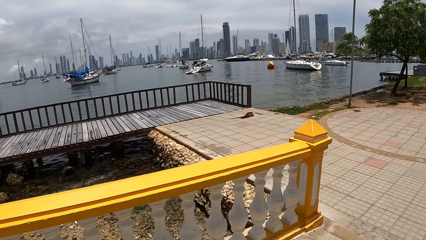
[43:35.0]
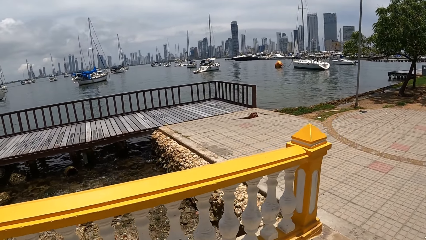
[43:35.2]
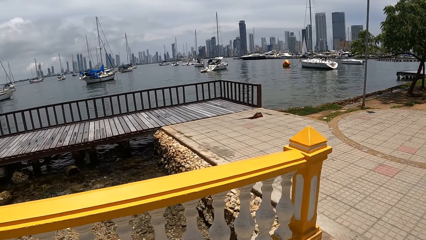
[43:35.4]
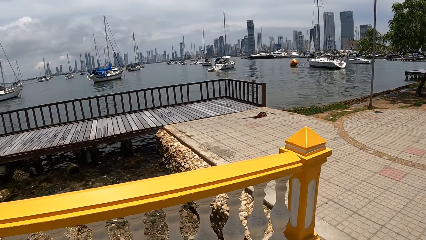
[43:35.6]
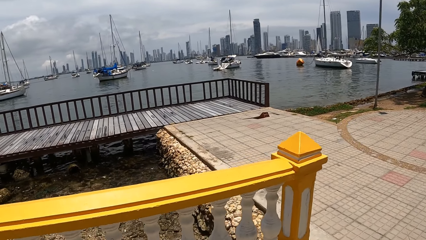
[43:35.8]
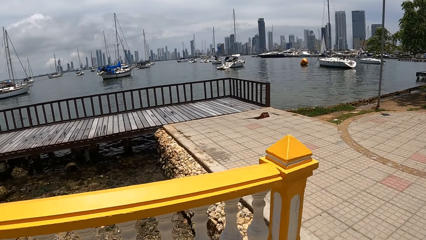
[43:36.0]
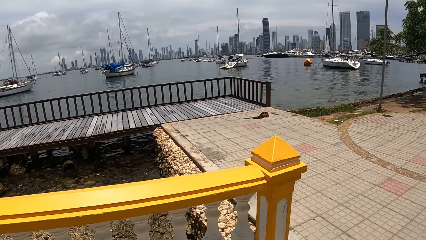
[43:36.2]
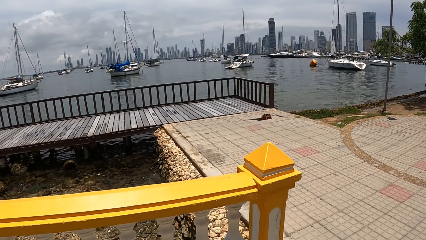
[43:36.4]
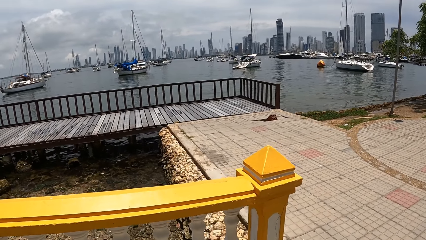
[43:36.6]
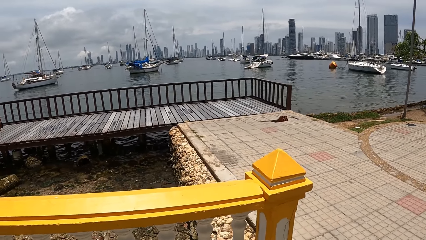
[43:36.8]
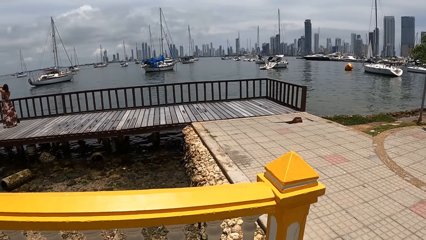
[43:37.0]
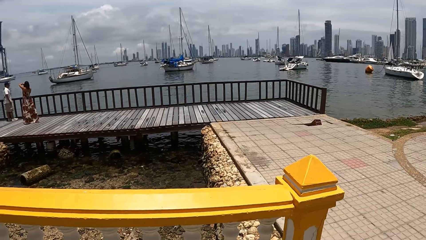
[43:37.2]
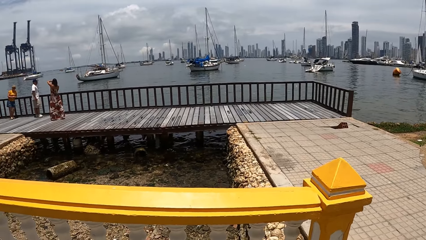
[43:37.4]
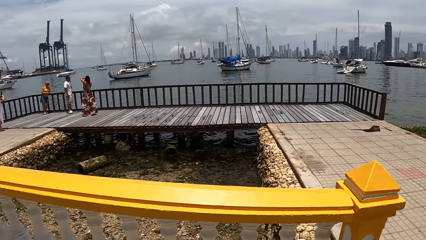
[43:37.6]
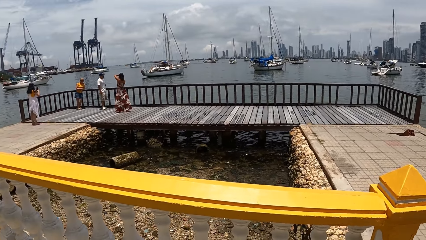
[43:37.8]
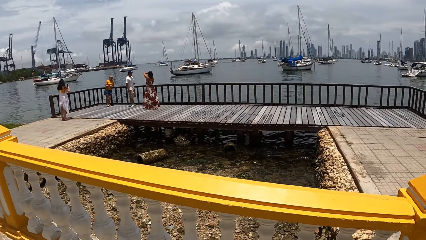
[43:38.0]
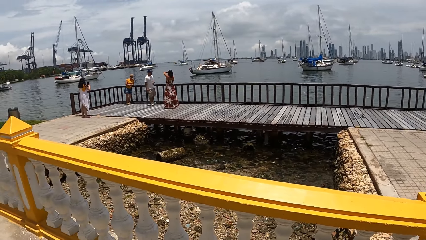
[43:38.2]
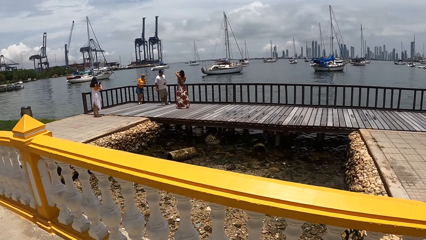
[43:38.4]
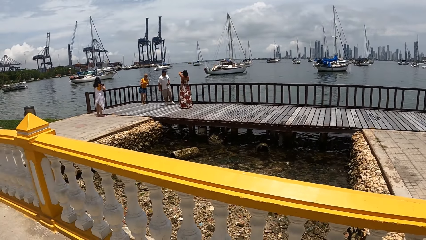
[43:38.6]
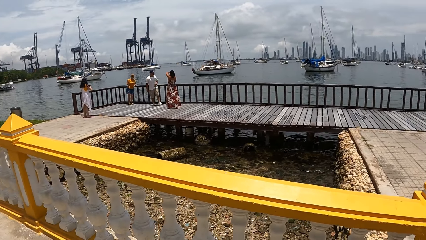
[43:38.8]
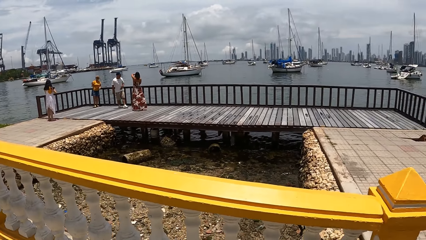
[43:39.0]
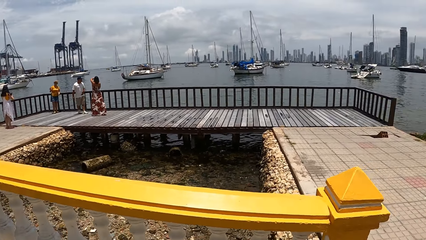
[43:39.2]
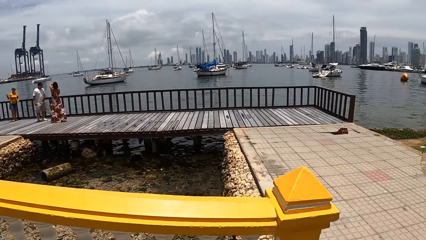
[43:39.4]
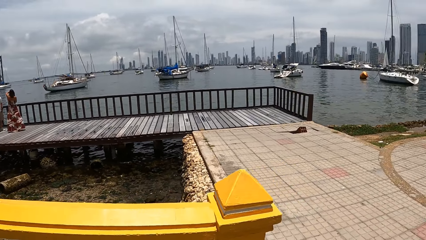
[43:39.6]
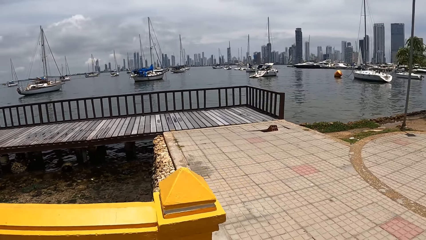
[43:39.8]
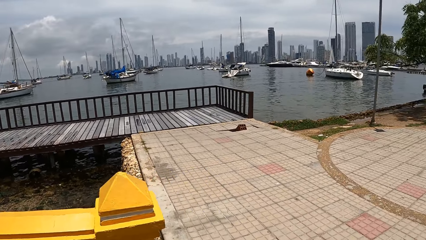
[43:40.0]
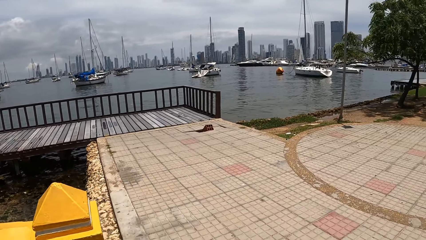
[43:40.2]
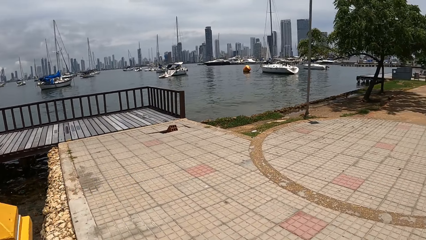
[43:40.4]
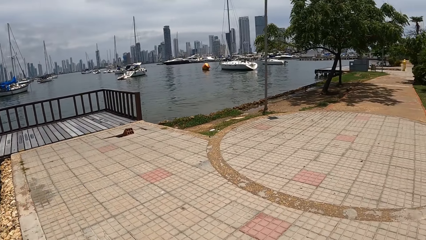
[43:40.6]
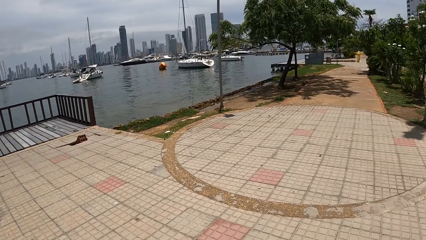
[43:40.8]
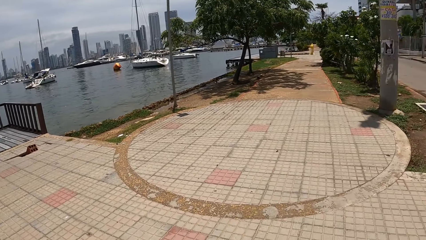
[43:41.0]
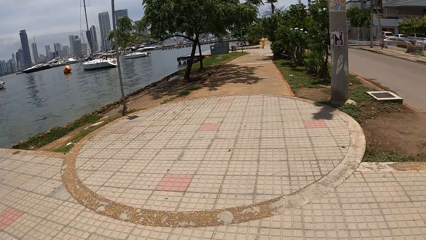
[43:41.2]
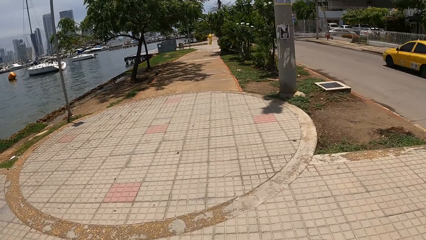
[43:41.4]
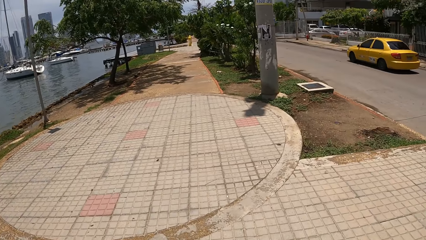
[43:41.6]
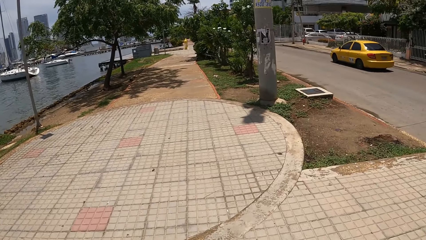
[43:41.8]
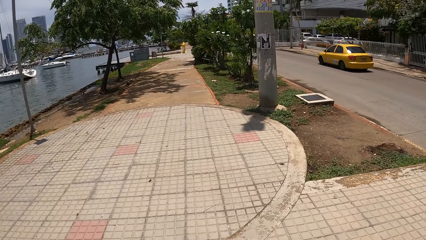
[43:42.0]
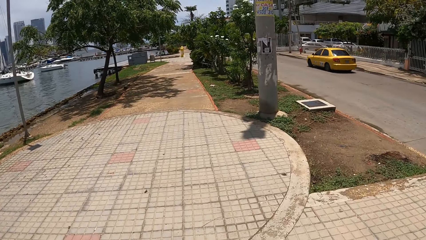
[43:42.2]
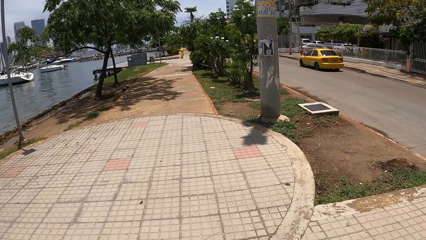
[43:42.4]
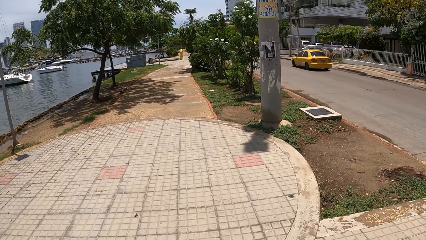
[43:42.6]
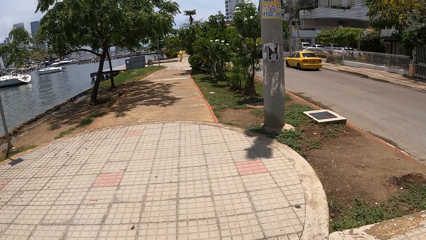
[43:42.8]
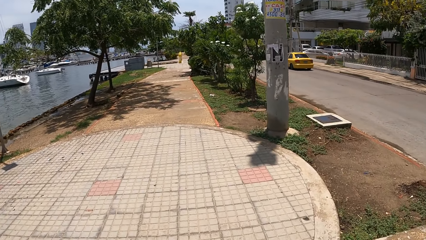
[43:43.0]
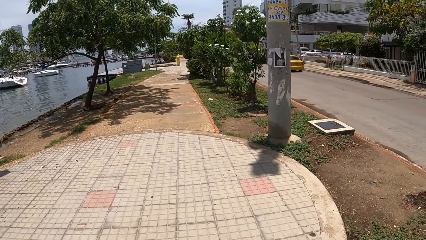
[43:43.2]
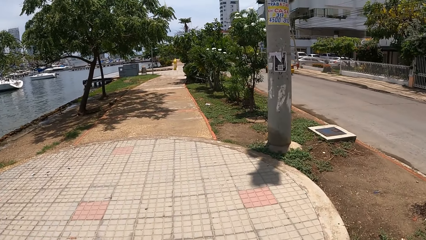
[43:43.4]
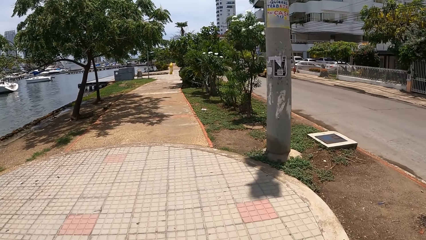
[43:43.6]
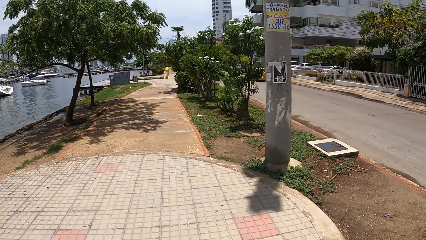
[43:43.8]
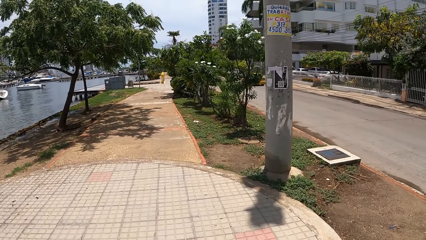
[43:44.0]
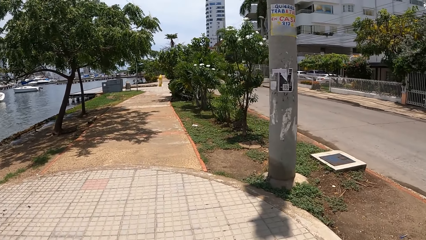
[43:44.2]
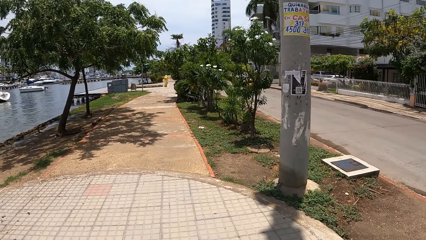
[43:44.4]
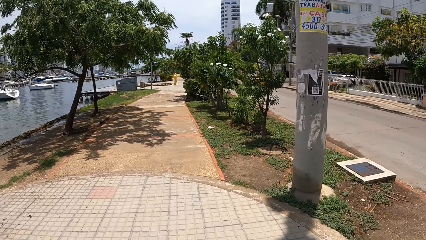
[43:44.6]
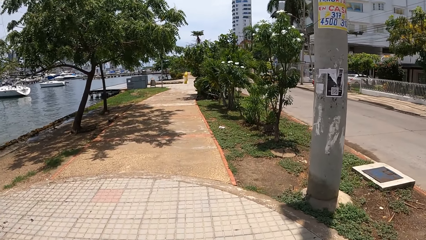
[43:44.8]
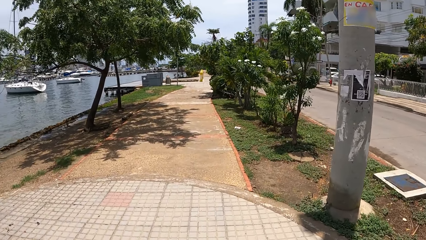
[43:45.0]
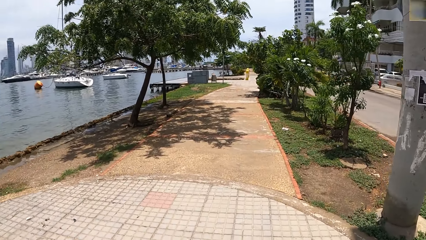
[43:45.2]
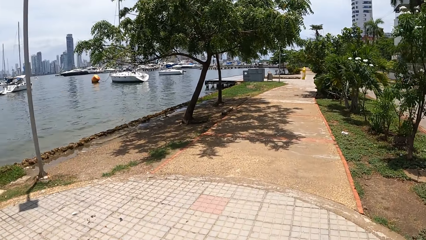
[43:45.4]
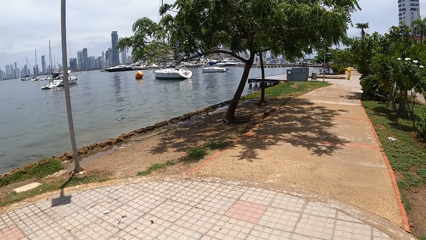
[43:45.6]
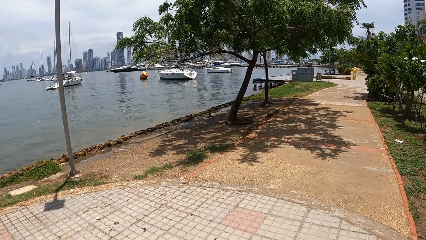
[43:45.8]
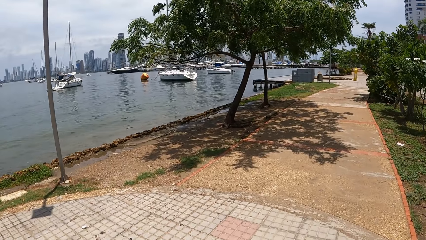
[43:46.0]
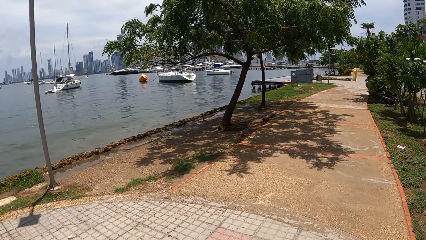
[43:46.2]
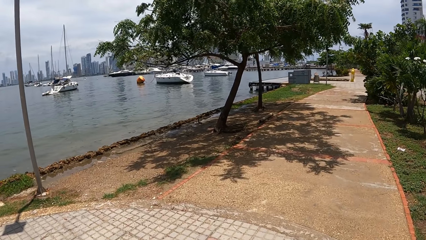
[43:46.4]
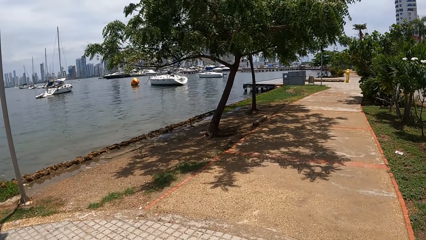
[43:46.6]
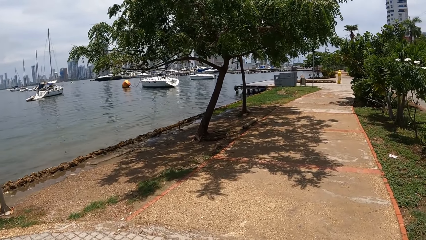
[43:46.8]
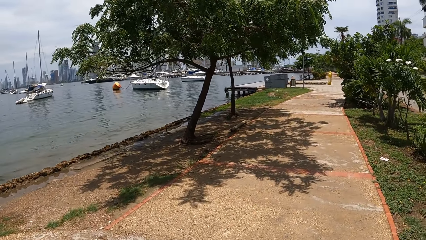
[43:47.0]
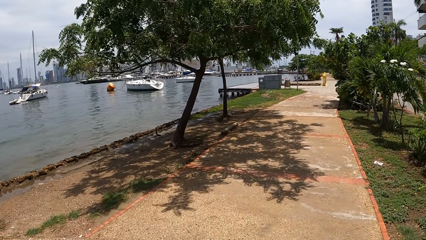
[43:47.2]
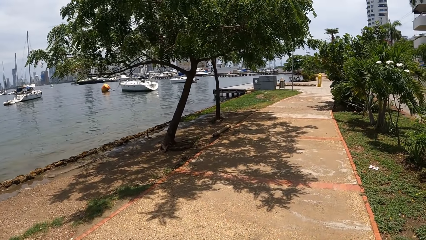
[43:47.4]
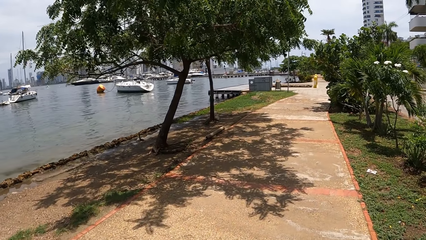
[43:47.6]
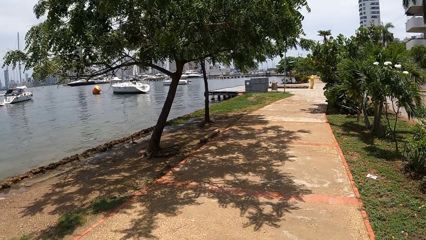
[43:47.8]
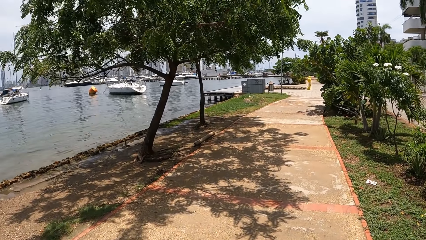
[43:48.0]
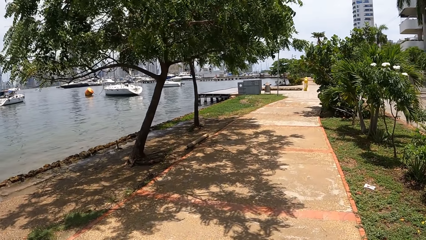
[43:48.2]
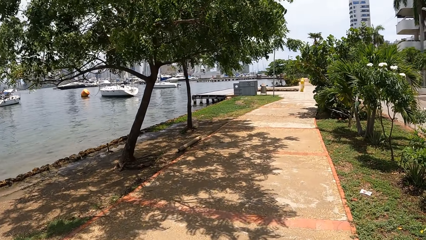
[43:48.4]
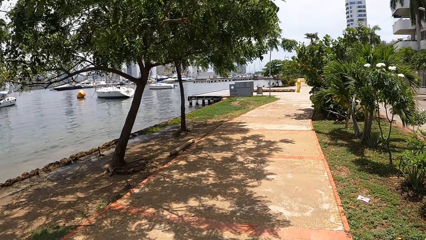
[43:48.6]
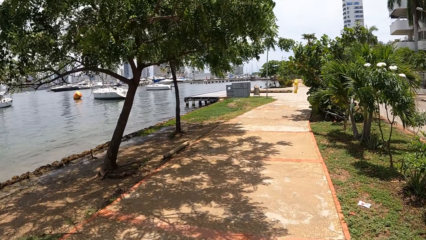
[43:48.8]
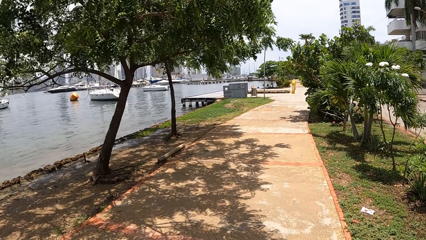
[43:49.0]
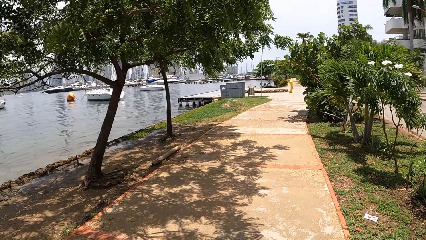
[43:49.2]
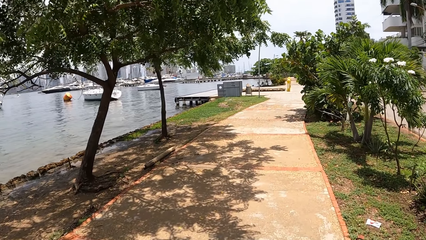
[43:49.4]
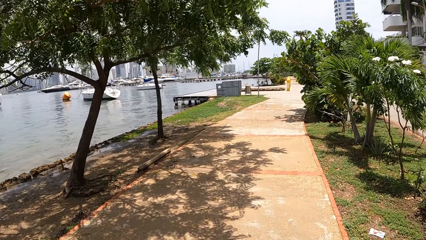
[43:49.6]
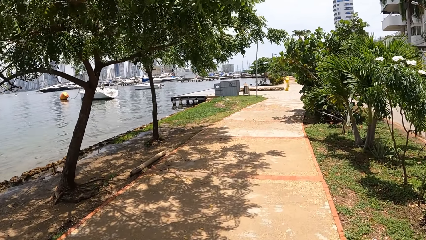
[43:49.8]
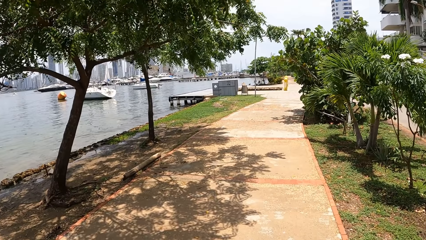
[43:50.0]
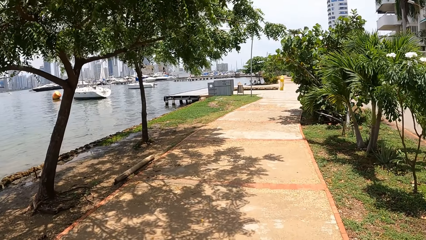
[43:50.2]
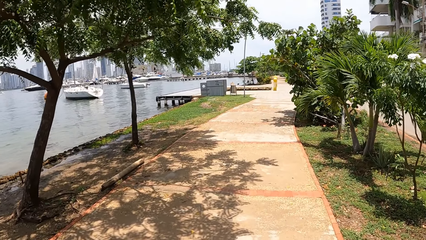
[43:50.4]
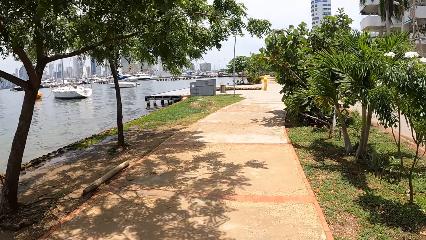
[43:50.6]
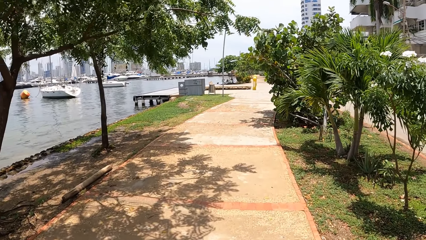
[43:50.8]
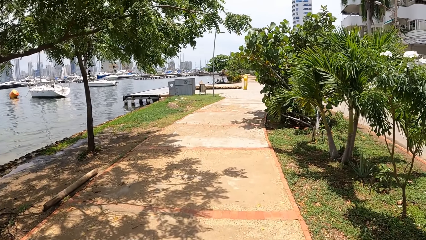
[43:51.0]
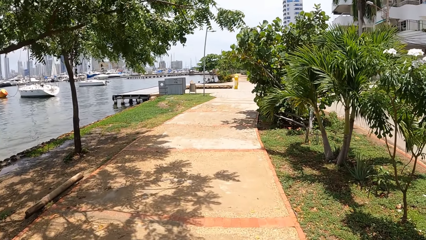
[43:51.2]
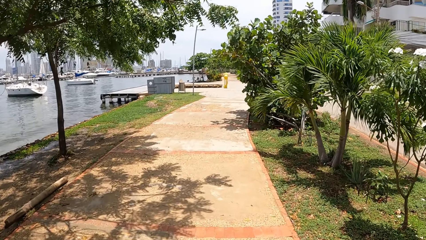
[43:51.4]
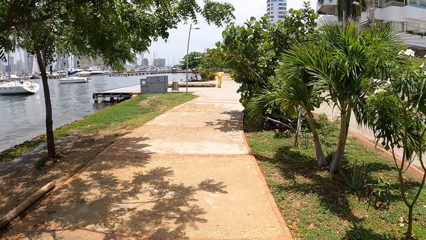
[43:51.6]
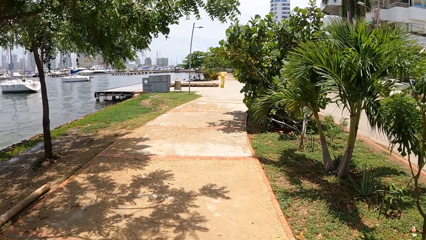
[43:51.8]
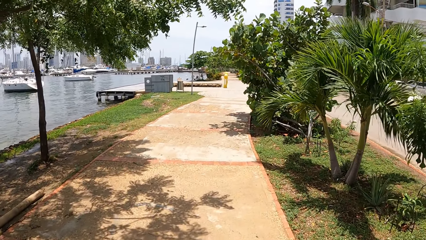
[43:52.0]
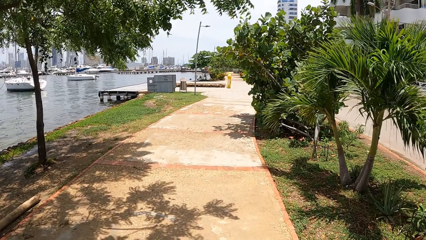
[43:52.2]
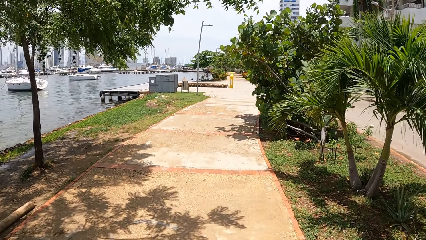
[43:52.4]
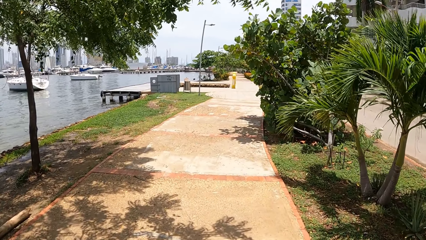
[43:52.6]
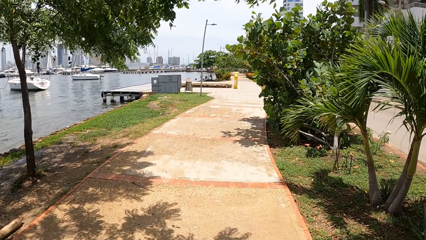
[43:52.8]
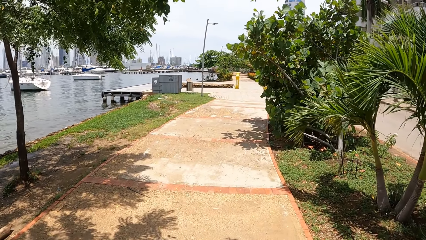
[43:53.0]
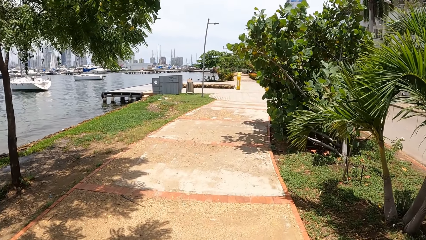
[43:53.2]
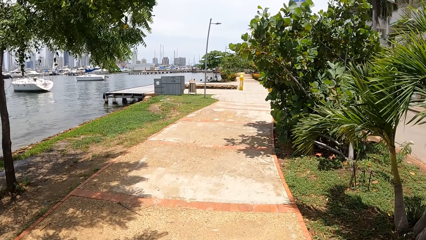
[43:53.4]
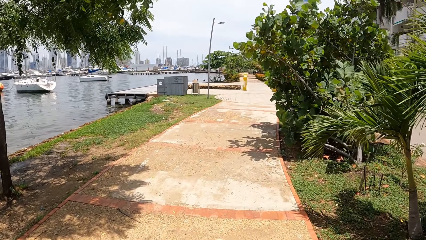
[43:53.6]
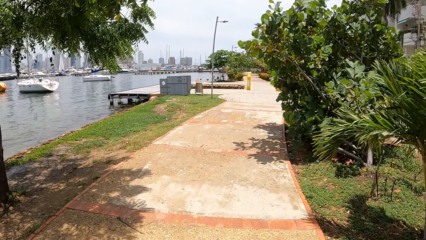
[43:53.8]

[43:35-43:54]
The camera wearer looks at the water vessels in the water. They look around. They look at the car on the road. They look at the water vessels in the water. They walk on the pathway.
